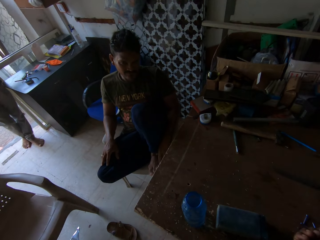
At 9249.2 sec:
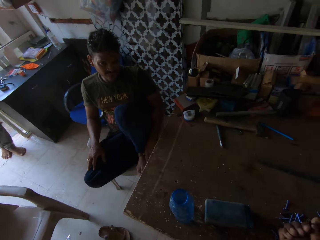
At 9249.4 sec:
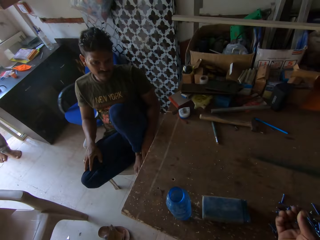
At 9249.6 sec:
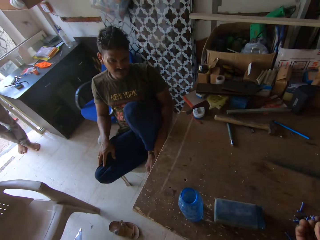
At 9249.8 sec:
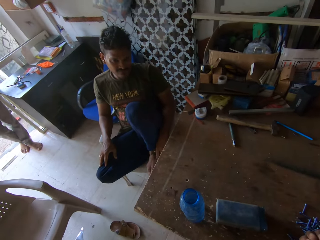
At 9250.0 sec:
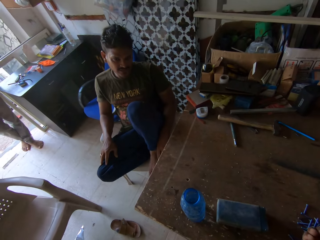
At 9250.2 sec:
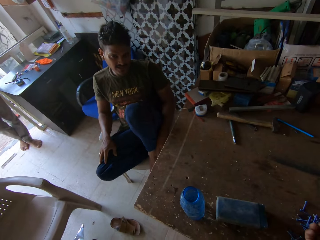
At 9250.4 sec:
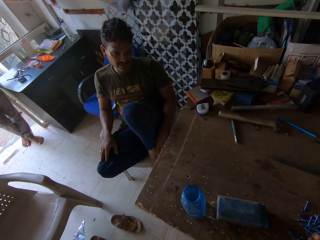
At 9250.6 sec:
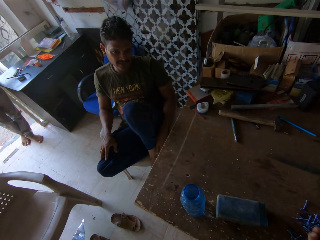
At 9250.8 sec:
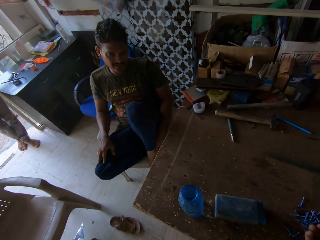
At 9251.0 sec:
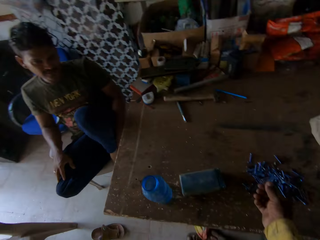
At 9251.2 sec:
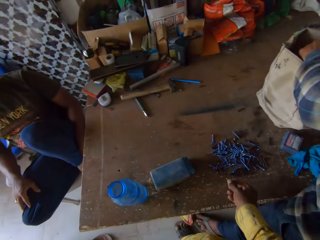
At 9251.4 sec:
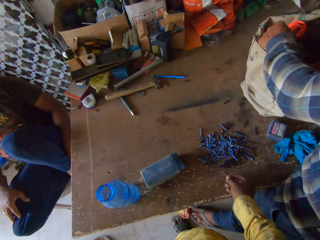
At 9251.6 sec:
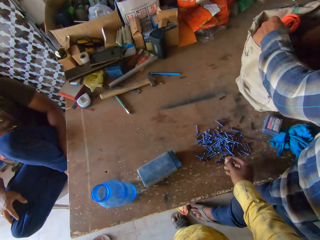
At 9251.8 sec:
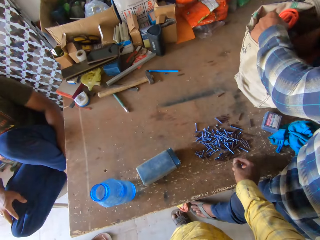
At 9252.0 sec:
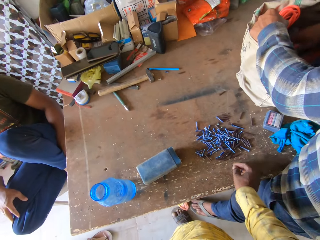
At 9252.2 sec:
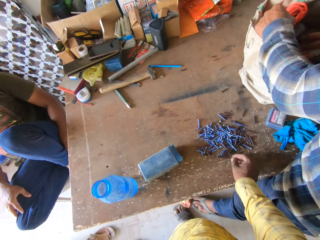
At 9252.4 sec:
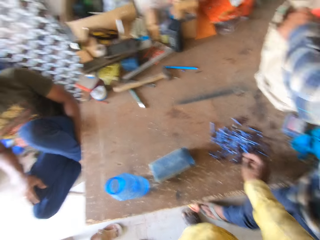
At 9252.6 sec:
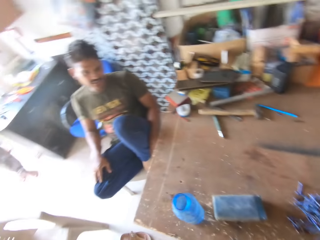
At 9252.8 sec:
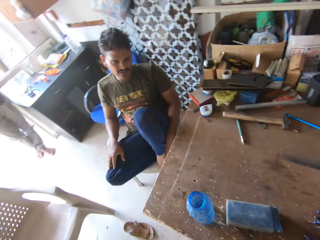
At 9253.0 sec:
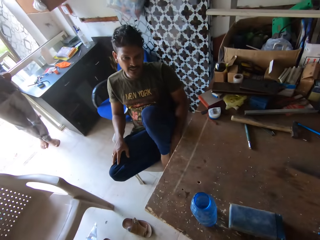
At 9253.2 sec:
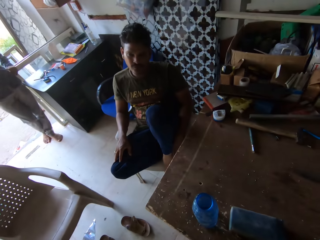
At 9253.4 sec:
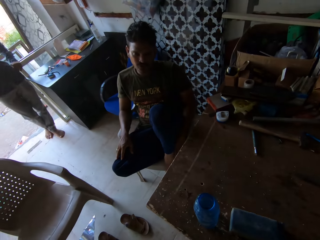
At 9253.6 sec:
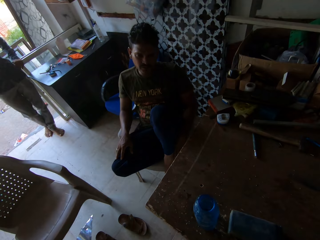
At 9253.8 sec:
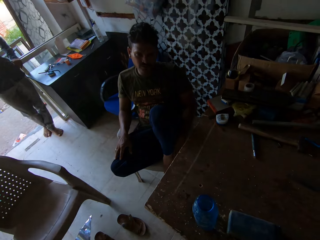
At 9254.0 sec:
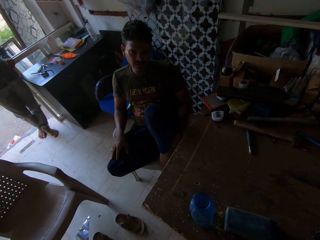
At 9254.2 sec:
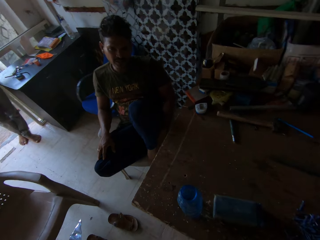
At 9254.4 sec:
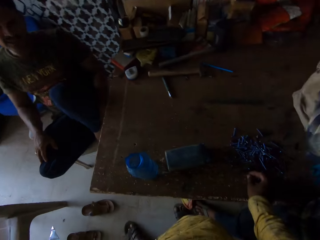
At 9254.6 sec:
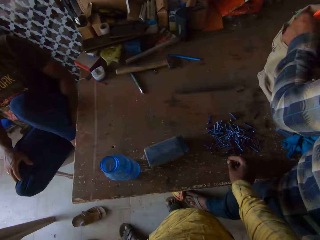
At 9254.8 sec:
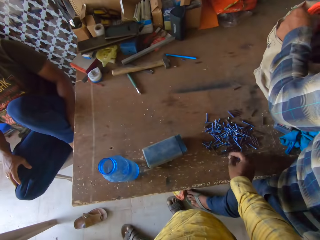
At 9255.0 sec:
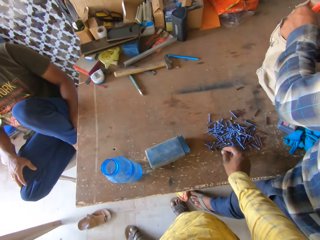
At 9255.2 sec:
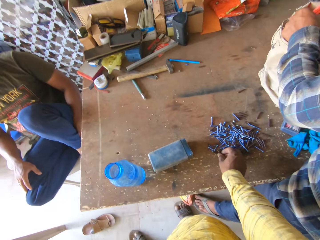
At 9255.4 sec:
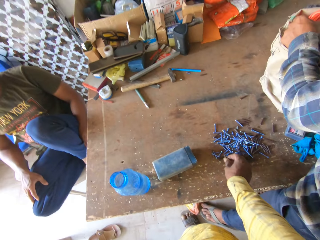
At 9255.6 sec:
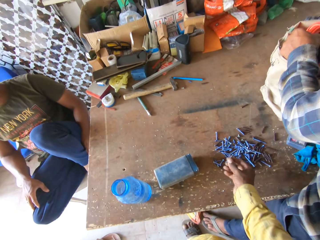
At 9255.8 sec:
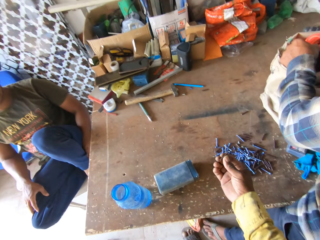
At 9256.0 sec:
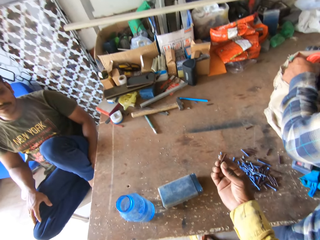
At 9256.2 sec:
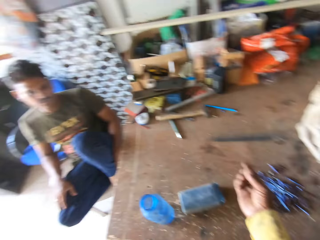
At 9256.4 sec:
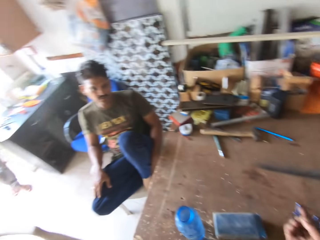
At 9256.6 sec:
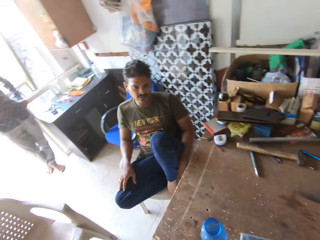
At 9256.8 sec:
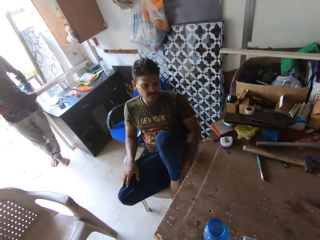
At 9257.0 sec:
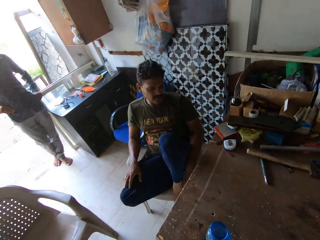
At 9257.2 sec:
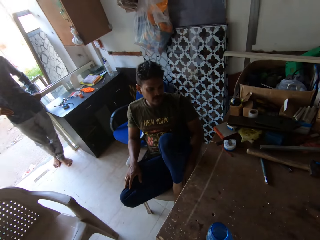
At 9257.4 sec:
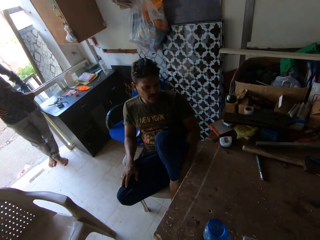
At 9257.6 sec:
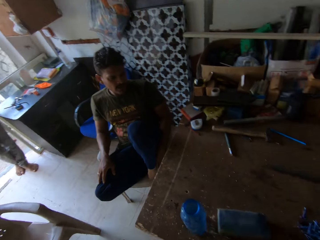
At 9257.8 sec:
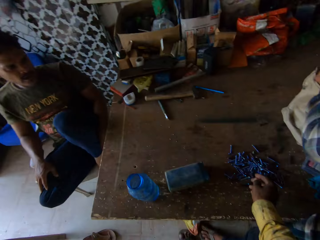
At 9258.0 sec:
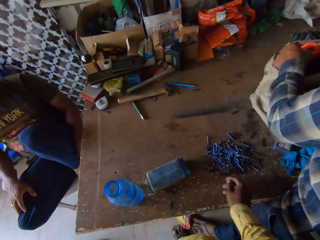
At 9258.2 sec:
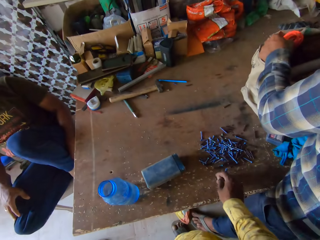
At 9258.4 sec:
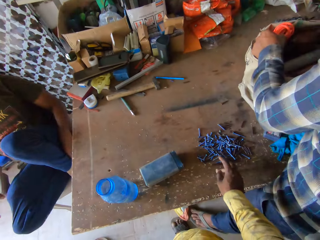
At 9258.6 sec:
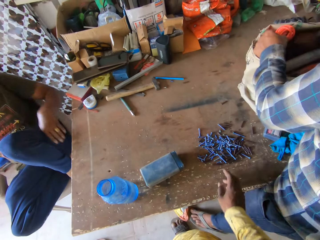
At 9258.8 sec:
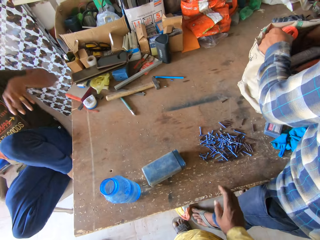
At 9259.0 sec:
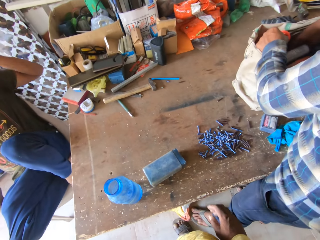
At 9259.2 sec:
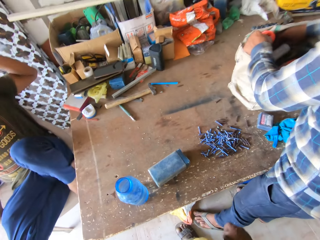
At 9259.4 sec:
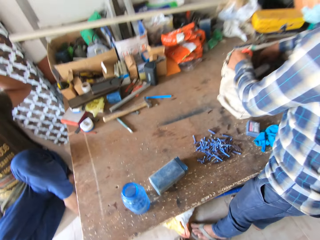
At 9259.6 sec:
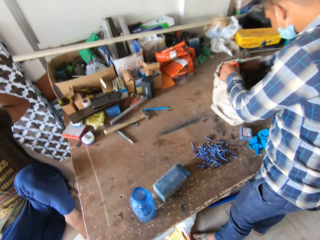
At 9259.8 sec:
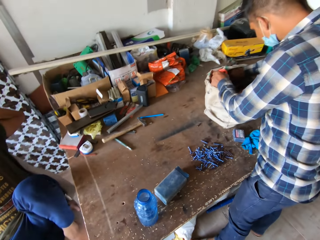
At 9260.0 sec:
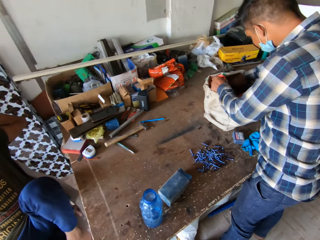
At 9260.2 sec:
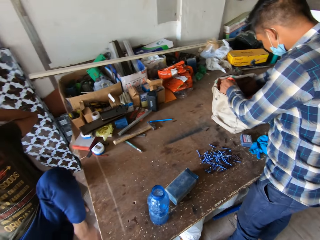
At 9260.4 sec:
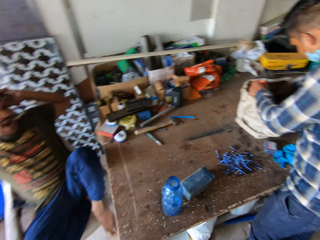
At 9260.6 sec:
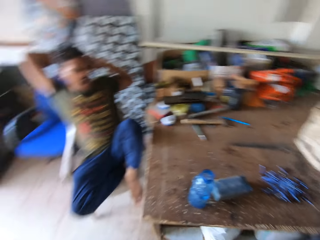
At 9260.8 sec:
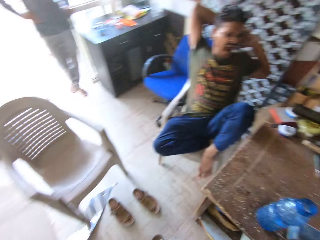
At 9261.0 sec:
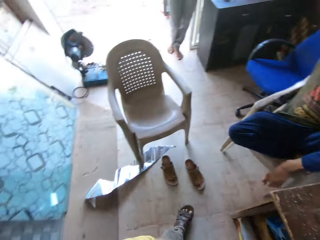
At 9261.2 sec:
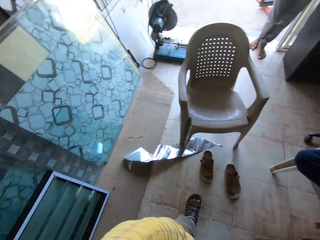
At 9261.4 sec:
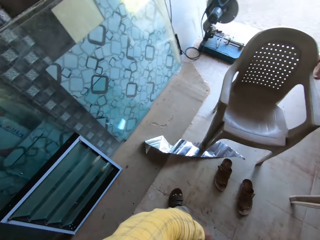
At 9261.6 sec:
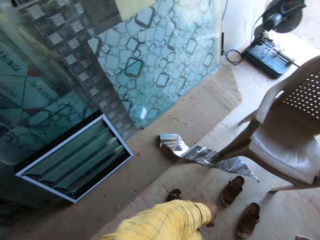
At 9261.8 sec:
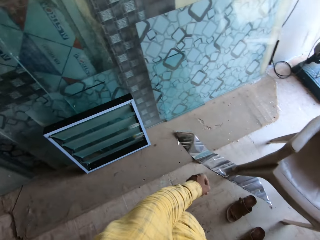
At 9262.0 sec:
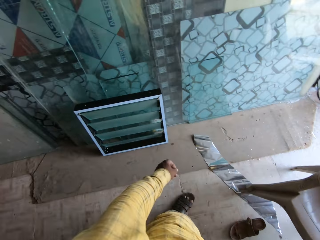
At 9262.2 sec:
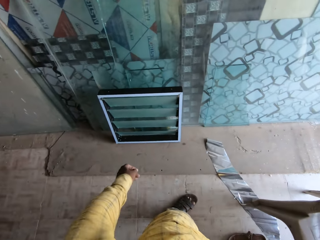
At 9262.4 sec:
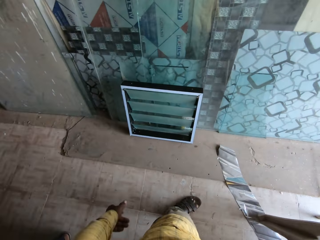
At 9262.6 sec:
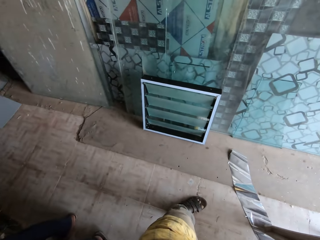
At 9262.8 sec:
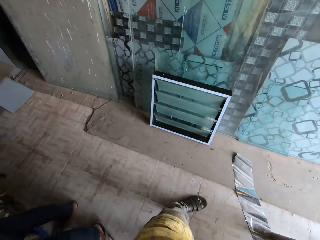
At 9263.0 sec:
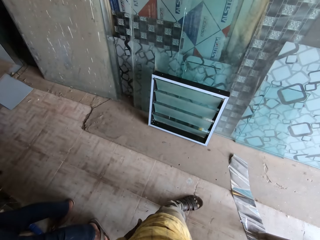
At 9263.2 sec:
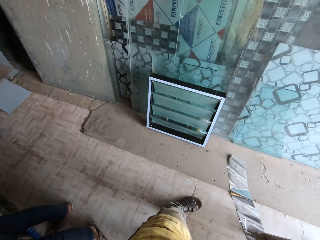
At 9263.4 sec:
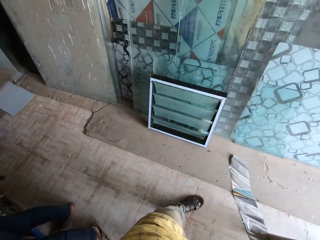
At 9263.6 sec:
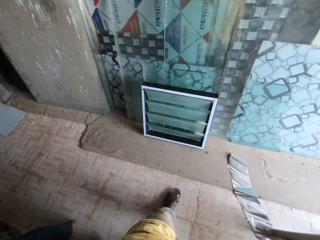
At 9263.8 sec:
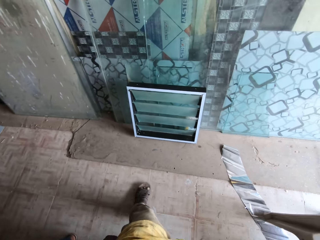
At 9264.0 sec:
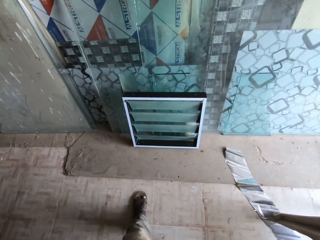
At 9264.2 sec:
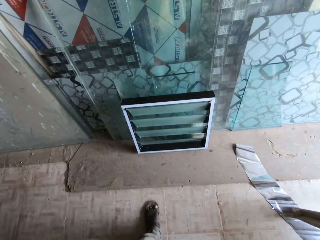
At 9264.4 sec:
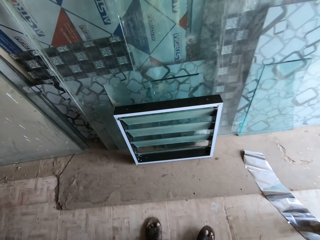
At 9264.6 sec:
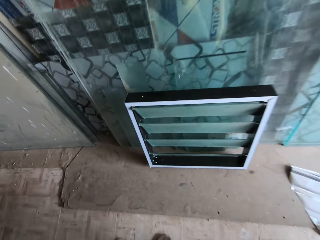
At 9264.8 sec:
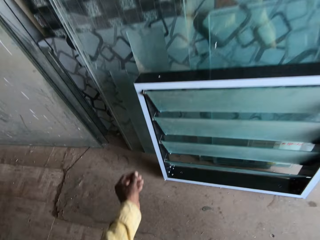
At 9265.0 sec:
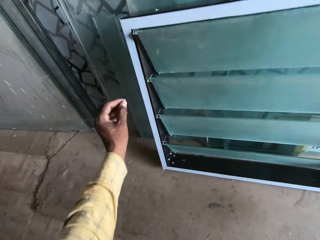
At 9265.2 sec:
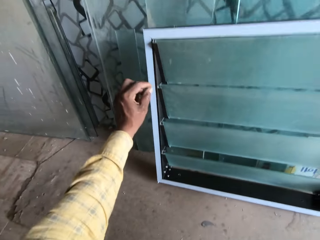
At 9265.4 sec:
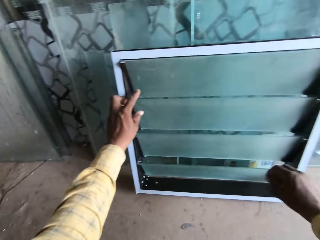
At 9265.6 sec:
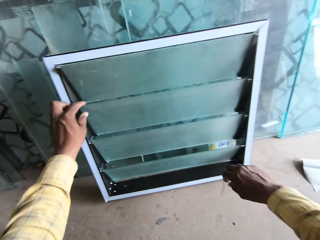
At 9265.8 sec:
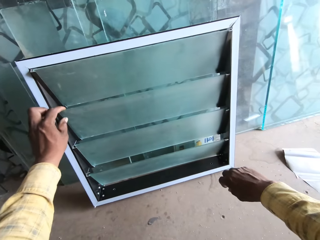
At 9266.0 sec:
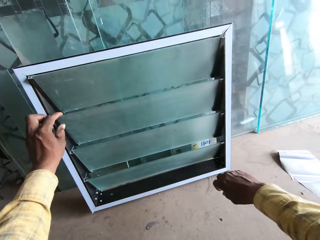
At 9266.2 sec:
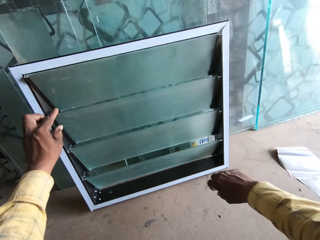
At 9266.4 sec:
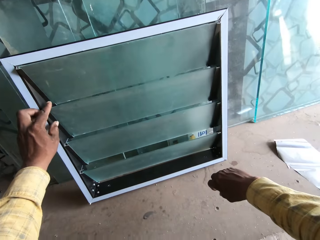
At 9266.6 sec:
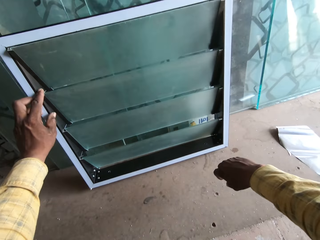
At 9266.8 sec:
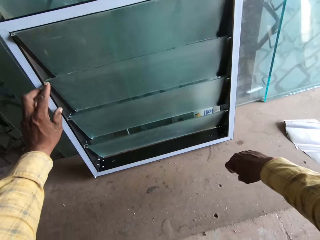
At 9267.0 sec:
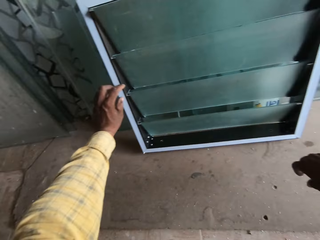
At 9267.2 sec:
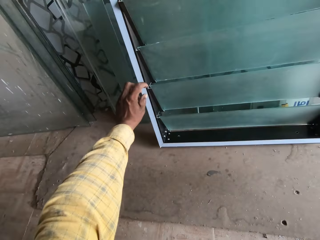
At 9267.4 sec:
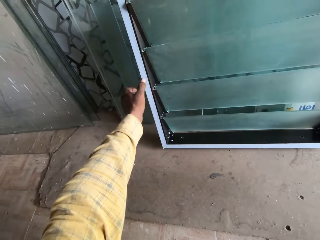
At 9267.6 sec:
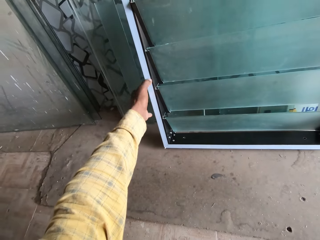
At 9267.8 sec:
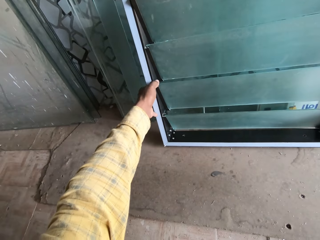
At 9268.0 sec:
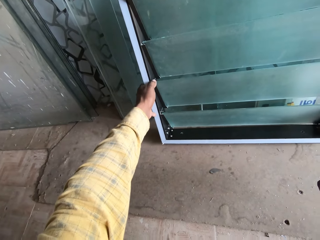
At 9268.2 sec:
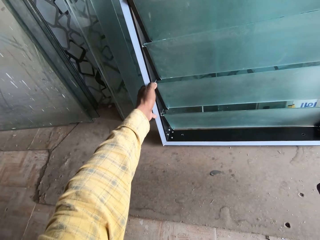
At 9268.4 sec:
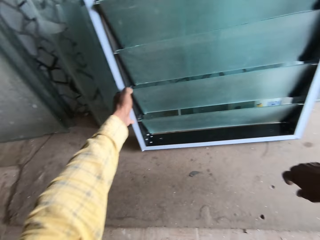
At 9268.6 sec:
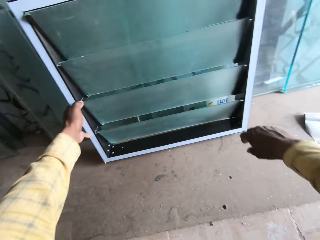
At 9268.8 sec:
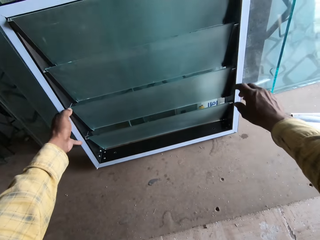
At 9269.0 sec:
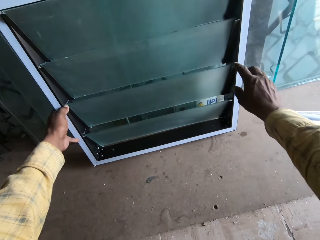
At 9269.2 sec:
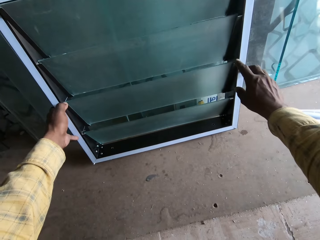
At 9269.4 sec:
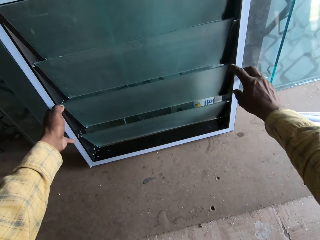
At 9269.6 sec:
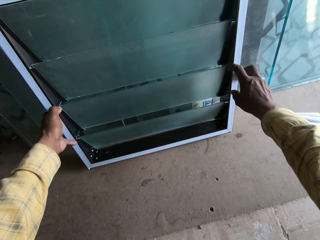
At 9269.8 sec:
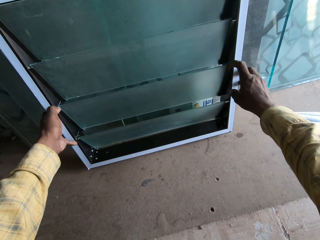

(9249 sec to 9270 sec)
The camera wearer places something on the table with the right hand. They interact with a man. They pick up a nail with the right hand. They look sideways. They walk. They look around. They touch a mirror with the left hand. They touch a frame.
